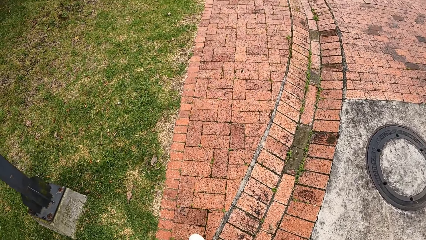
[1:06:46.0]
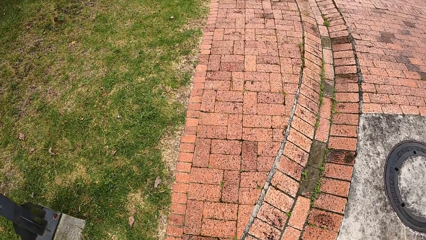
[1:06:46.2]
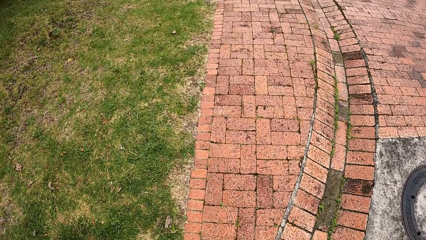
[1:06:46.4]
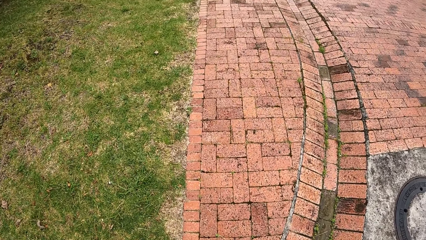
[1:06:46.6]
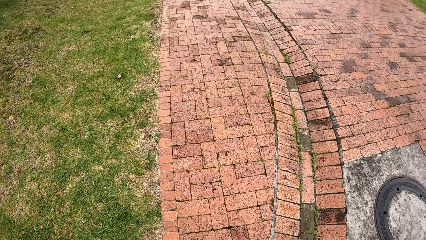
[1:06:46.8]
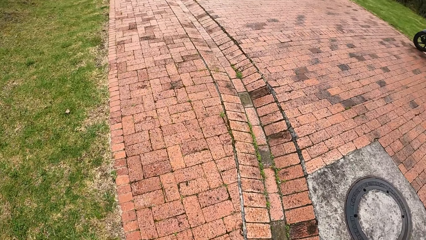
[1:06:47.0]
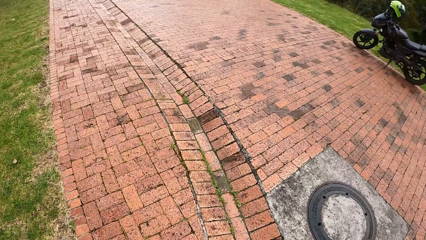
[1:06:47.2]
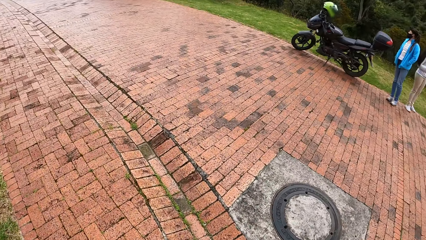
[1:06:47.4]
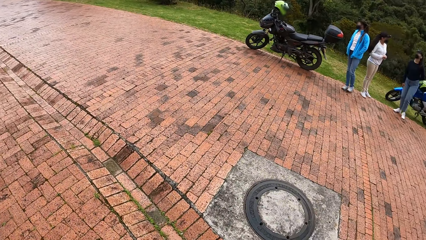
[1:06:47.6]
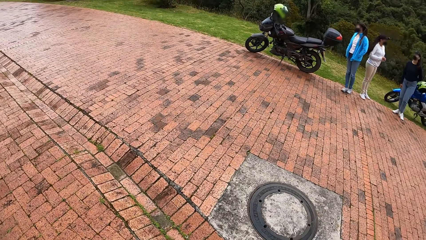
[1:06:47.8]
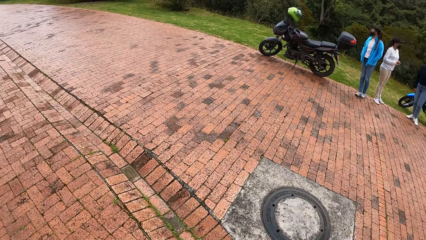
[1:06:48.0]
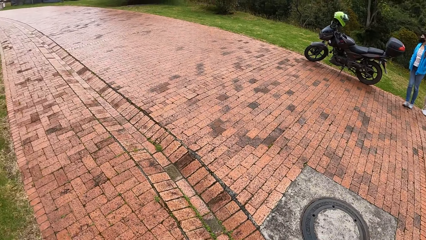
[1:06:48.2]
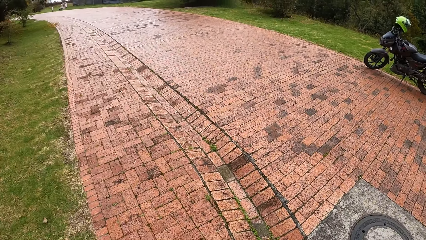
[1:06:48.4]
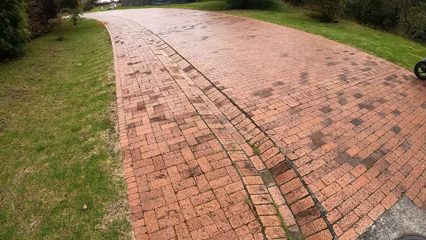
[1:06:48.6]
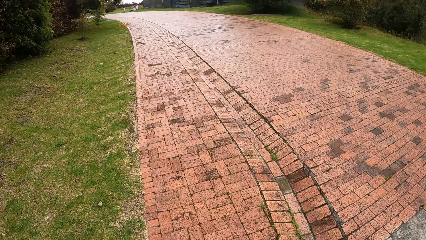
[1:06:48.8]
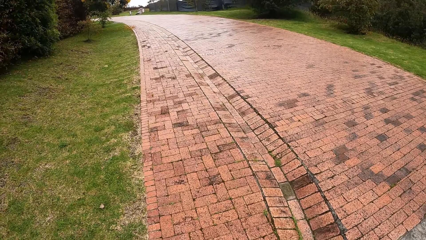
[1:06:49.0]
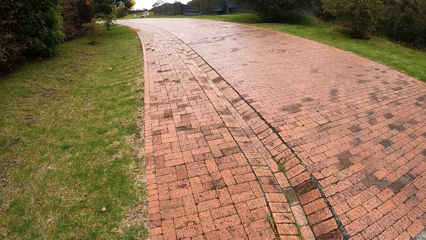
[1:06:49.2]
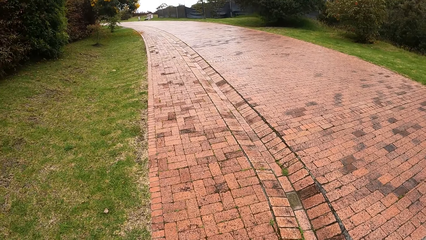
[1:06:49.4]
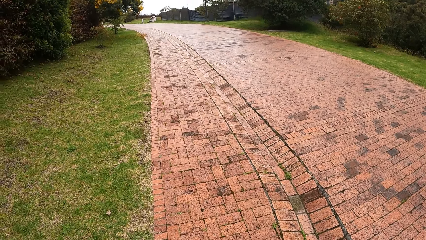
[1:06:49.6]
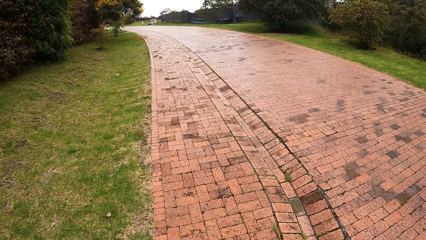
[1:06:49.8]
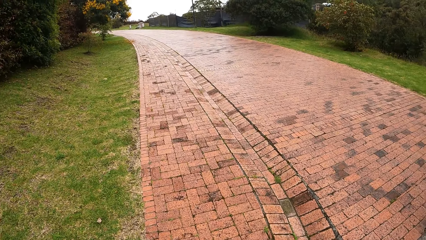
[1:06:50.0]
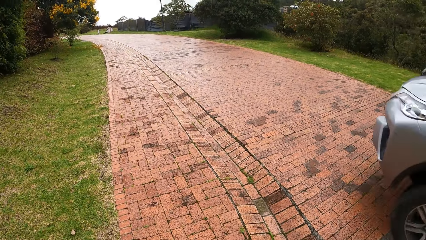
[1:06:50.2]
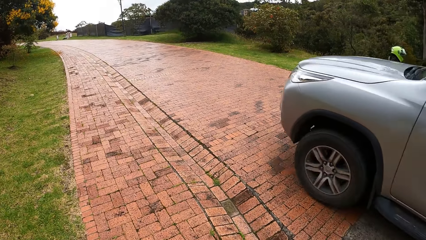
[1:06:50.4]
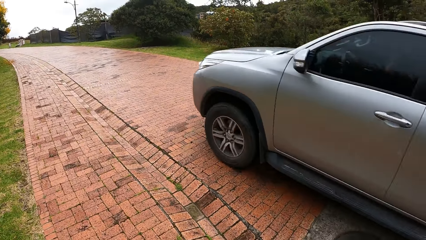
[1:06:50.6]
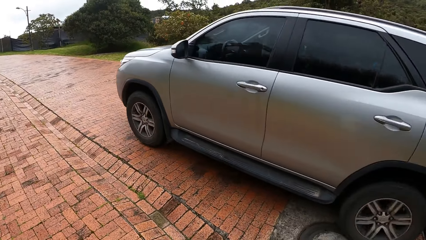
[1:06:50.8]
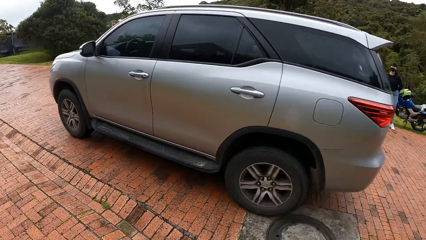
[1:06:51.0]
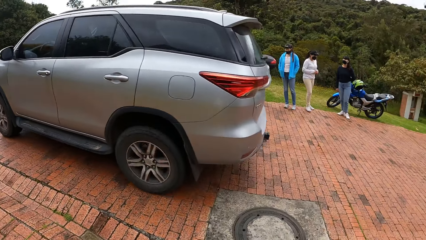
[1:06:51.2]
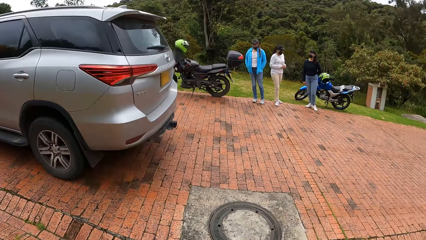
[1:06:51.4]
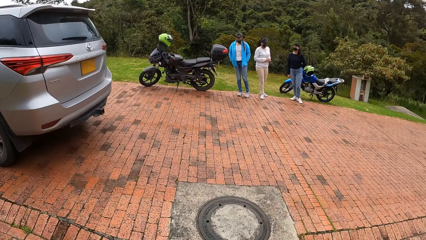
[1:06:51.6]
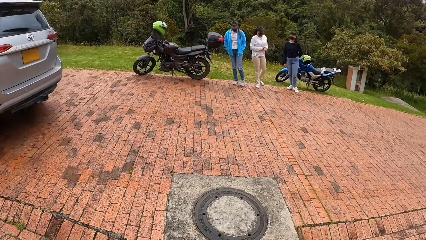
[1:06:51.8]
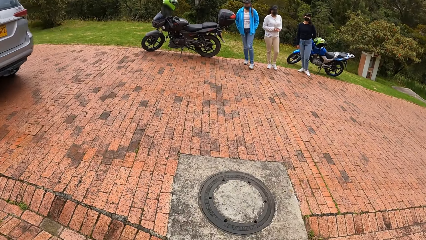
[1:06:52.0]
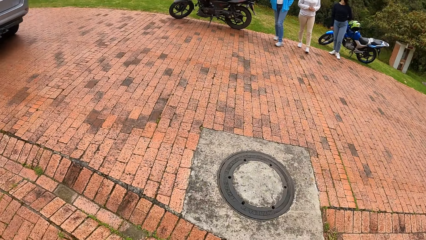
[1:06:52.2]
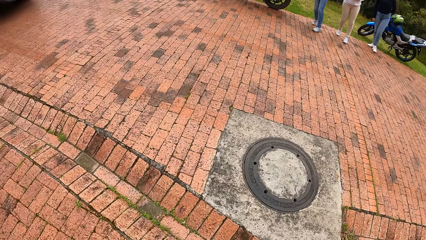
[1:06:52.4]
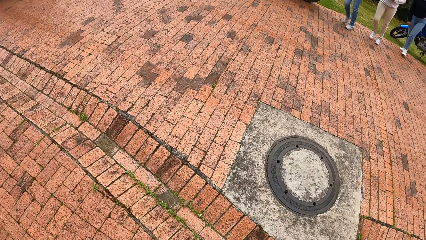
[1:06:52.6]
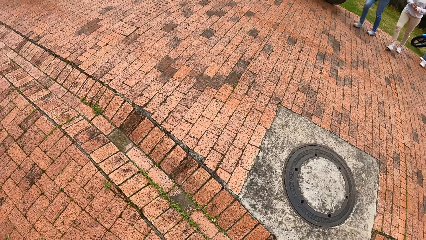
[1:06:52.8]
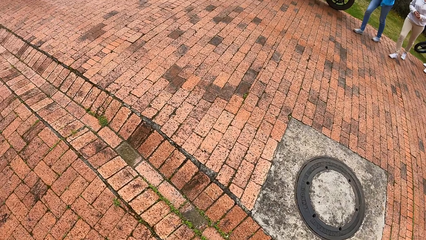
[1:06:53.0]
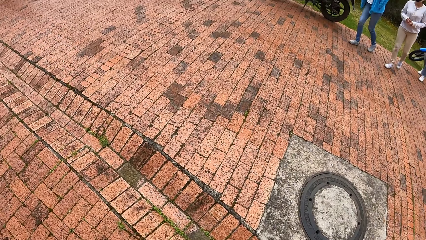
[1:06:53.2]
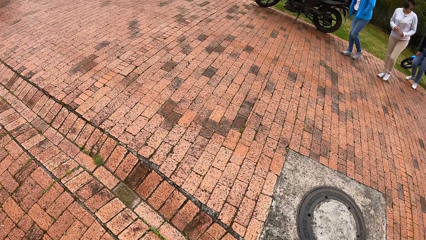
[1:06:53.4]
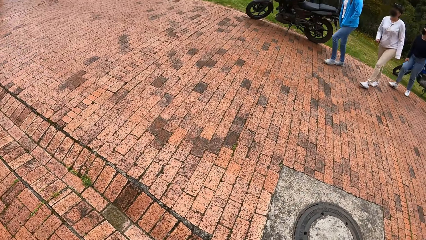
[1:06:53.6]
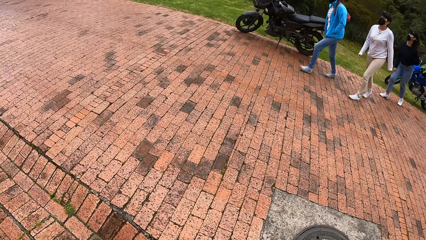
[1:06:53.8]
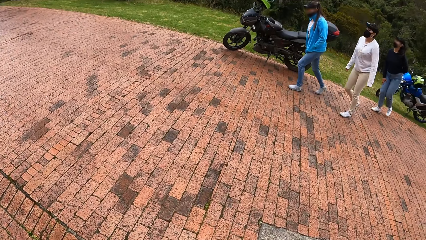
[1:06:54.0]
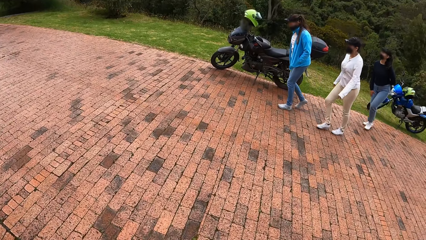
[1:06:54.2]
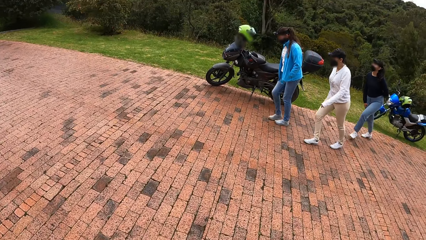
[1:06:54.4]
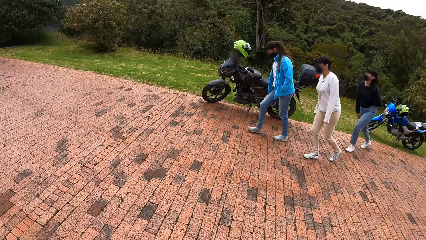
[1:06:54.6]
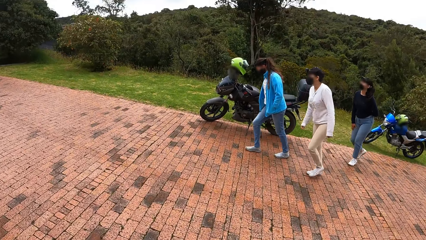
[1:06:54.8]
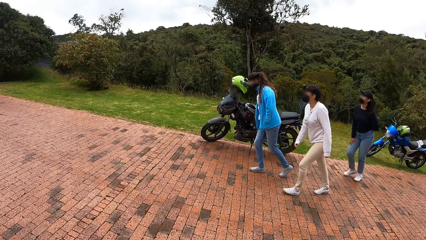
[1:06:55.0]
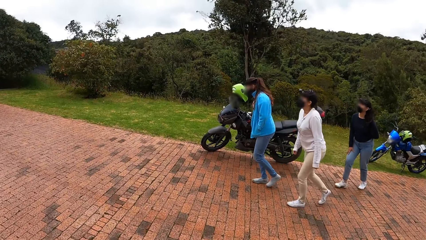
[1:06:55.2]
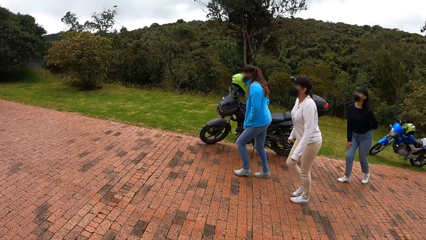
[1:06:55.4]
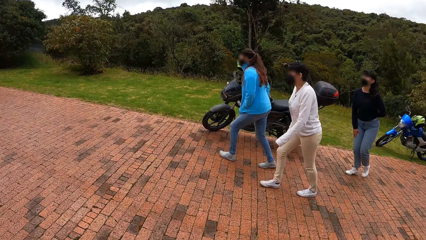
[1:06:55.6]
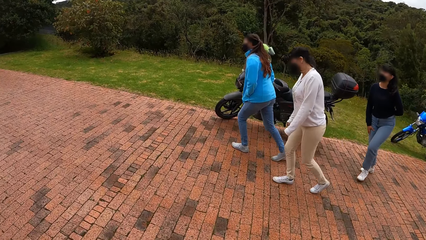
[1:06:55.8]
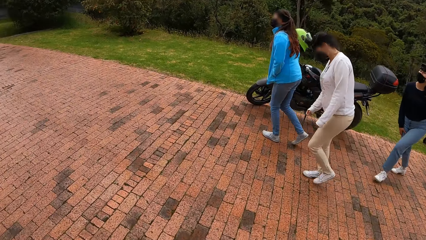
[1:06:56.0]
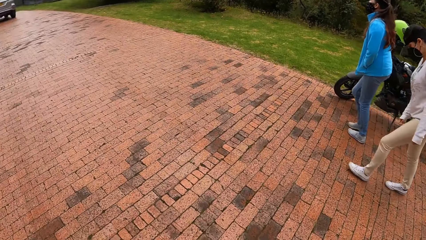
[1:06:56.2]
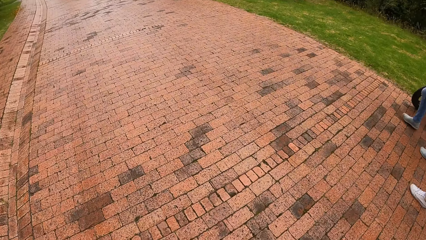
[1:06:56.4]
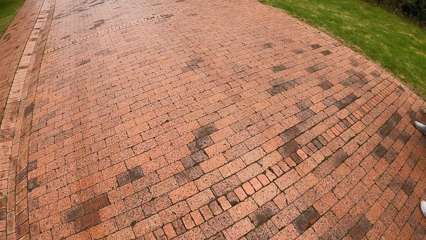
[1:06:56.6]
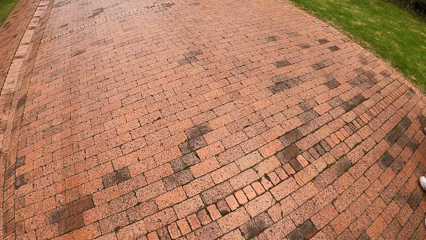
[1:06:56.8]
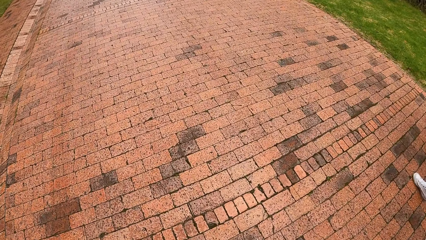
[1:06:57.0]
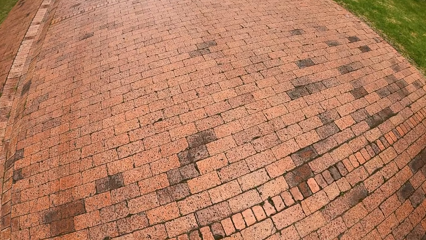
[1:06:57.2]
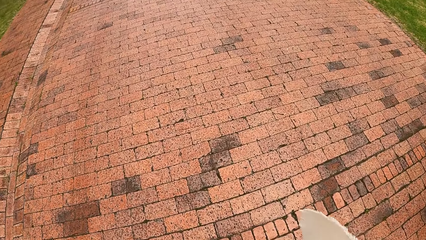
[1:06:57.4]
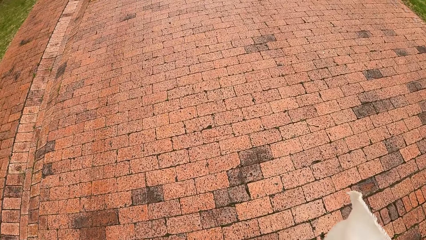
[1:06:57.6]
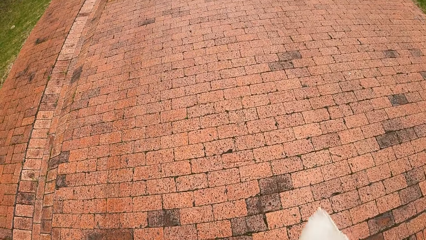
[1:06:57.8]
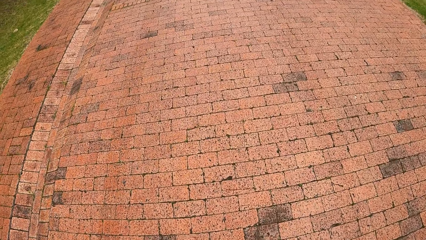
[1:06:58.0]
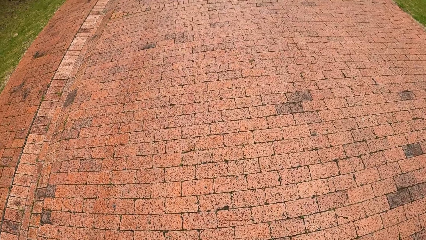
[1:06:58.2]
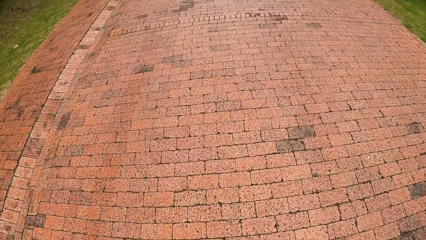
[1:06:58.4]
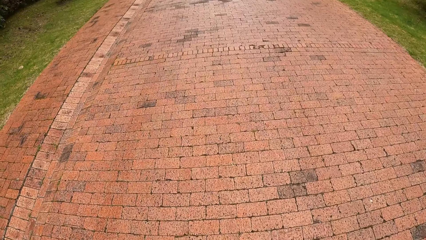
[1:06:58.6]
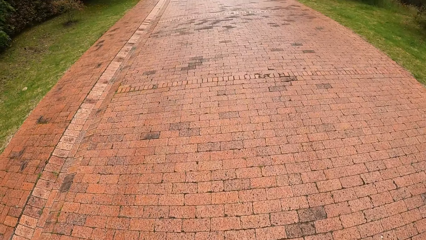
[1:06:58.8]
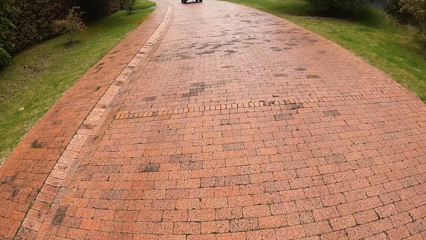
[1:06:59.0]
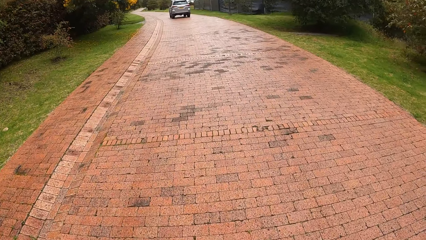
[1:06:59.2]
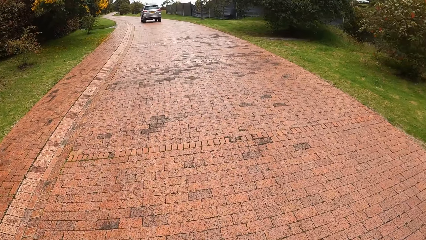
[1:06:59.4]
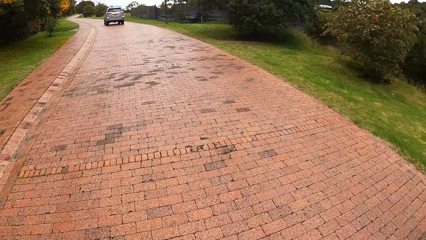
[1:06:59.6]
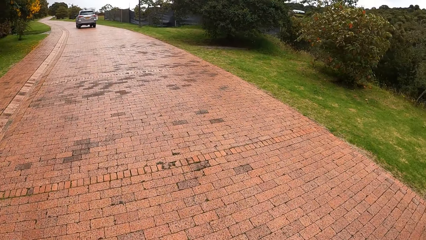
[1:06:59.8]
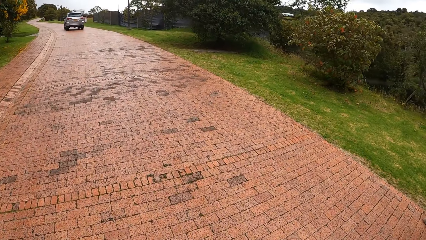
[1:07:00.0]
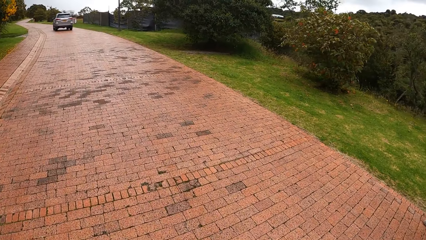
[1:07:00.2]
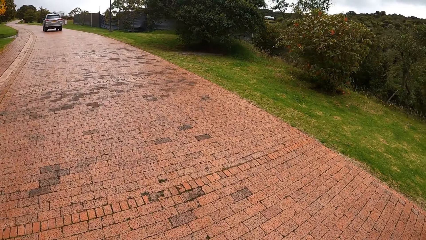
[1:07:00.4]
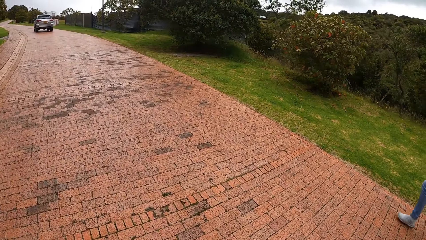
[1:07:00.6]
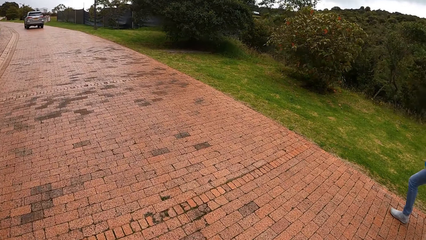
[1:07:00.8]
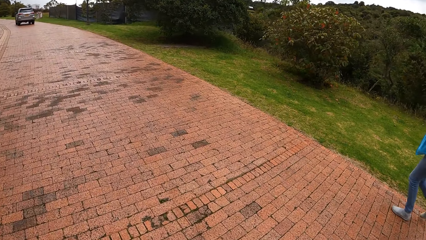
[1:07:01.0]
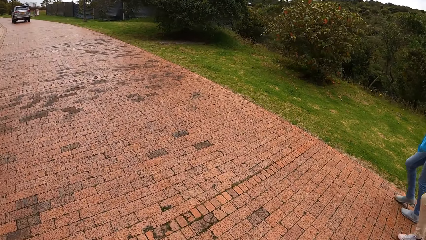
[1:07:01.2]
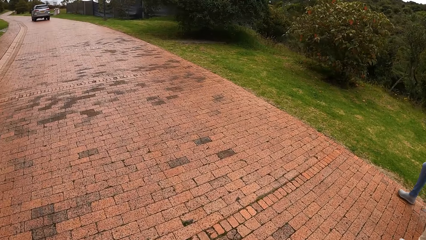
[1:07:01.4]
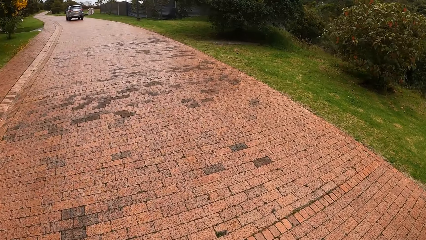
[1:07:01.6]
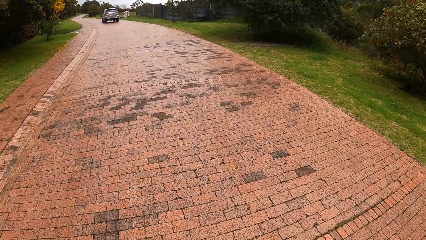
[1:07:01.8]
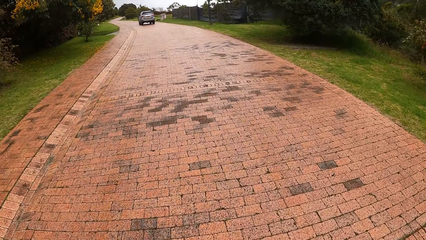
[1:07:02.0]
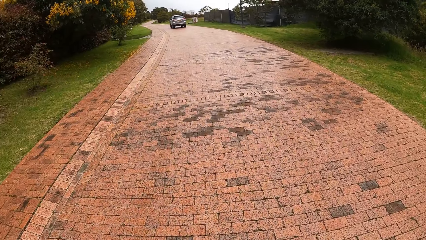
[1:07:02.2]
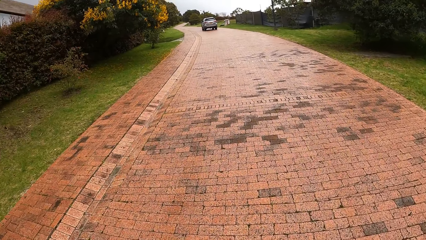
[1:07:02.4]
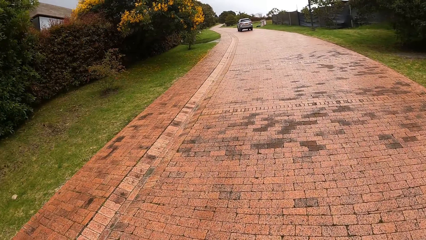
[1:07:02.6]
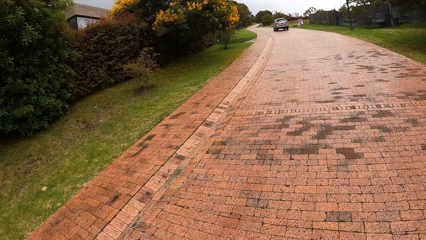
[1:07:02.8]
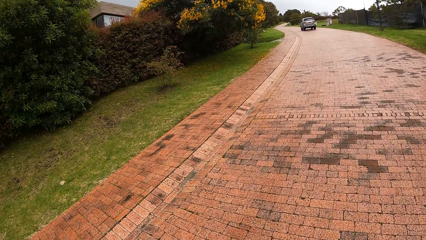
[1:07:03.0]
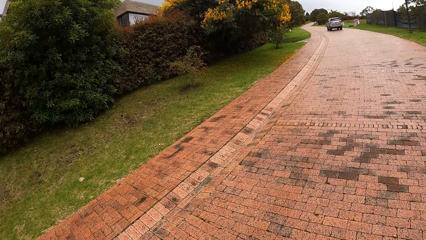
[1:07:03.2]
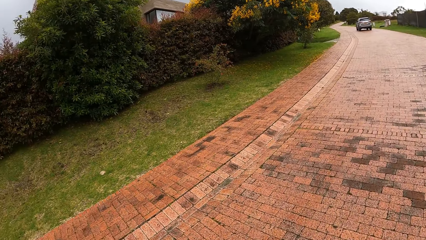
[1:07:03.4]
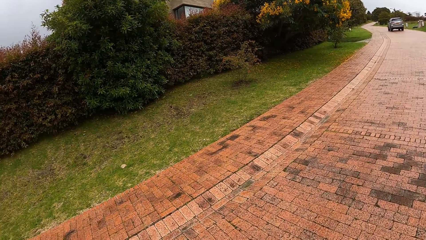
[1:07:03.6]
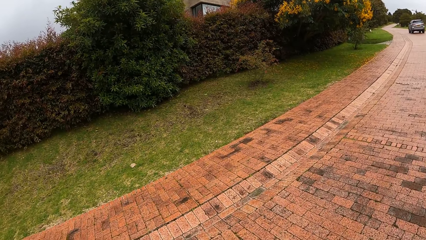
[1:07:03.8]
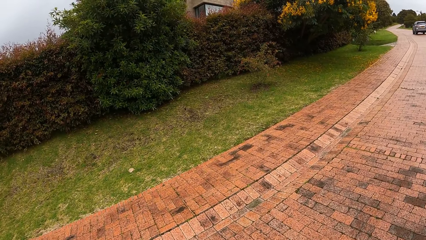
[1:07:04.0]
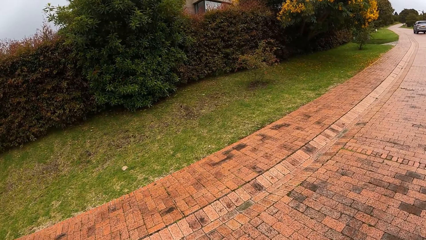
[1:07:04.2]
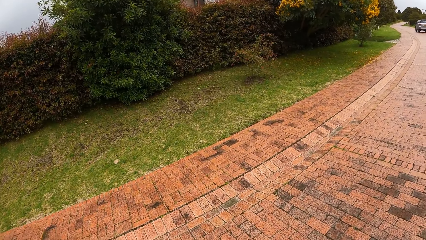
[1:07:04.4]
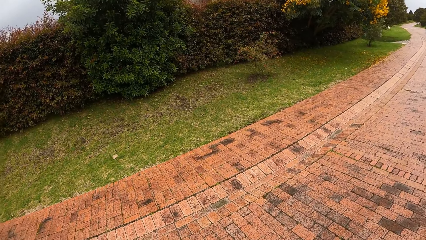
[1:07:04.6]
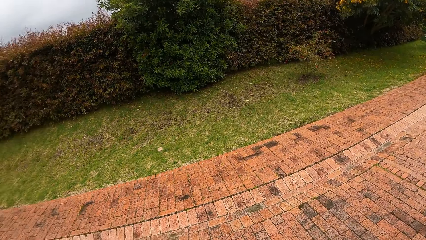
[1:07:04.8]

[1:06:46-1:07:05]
The camera wearer looks around the area. They wait with a woman, another woman, and a third woman on the road. A grey car drives past the camera wearer. The camera wearer walks with the three women on the road. They walk at the sidewalk. They look around the environment.
